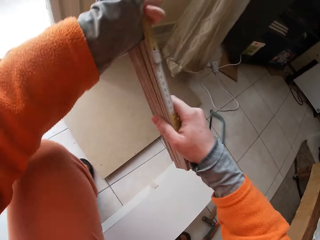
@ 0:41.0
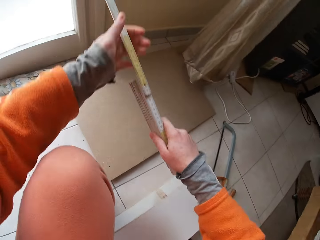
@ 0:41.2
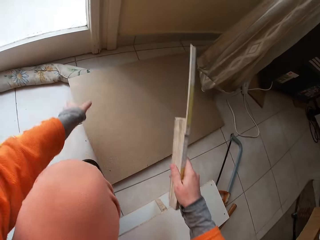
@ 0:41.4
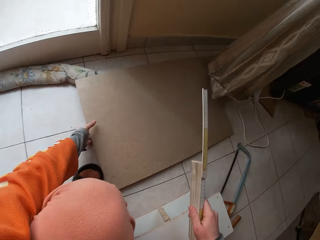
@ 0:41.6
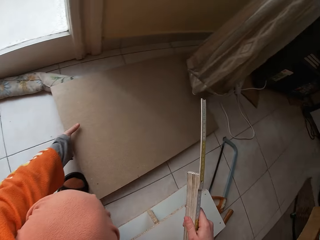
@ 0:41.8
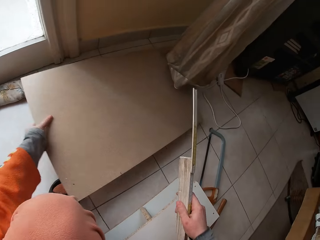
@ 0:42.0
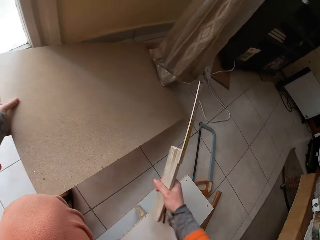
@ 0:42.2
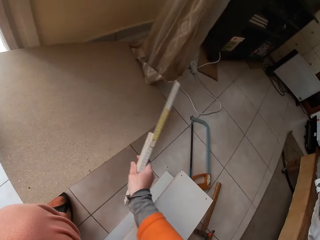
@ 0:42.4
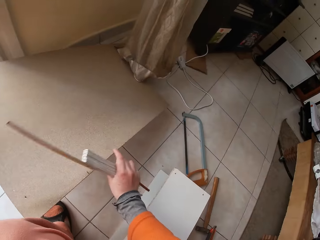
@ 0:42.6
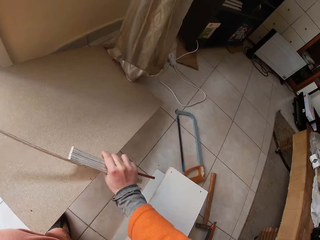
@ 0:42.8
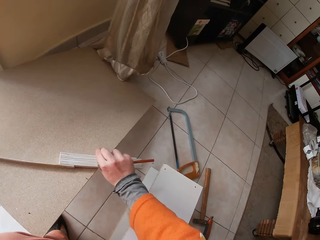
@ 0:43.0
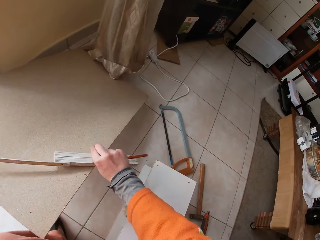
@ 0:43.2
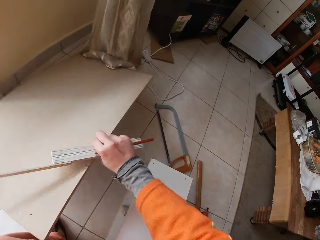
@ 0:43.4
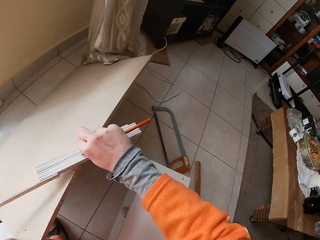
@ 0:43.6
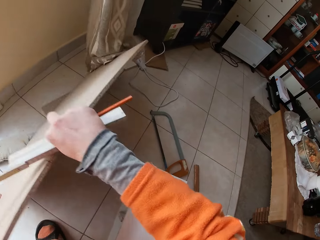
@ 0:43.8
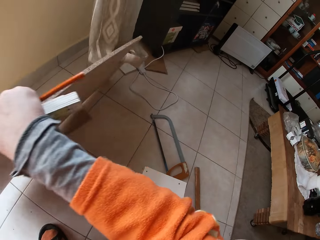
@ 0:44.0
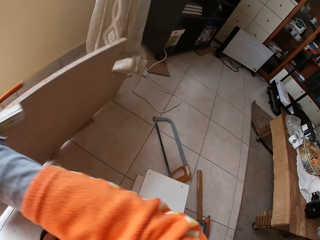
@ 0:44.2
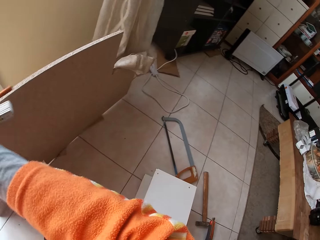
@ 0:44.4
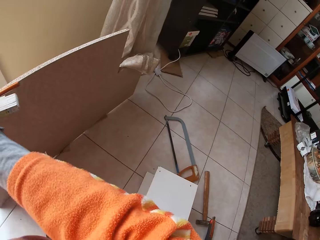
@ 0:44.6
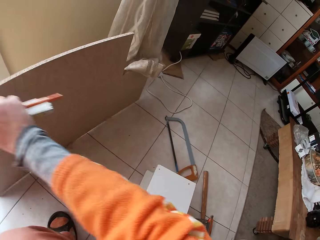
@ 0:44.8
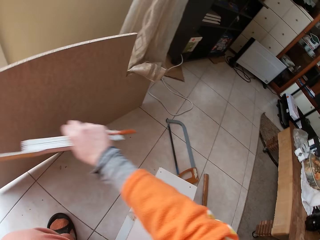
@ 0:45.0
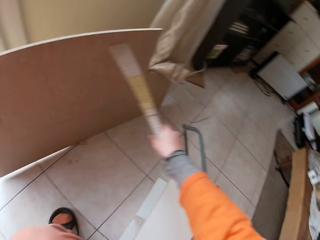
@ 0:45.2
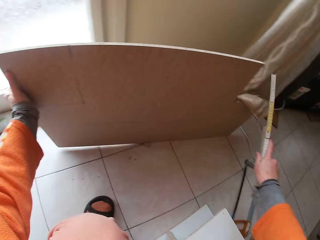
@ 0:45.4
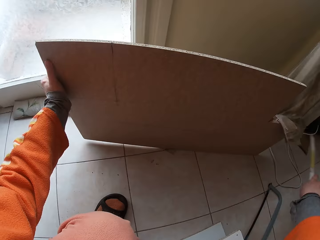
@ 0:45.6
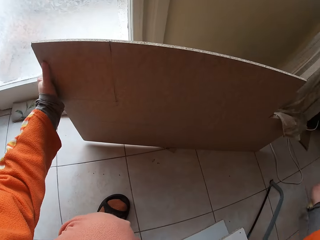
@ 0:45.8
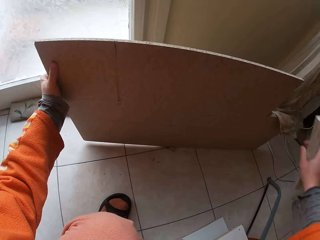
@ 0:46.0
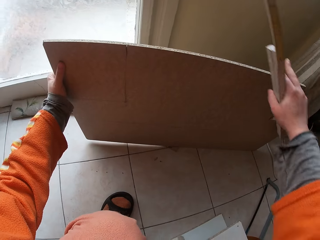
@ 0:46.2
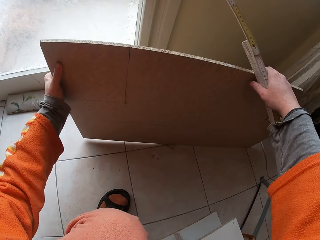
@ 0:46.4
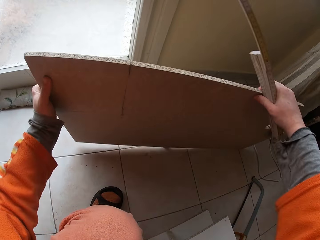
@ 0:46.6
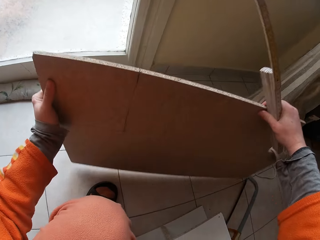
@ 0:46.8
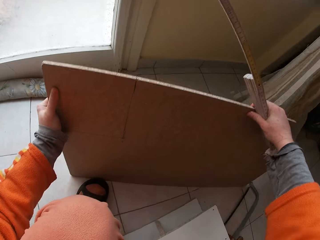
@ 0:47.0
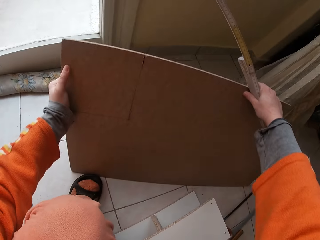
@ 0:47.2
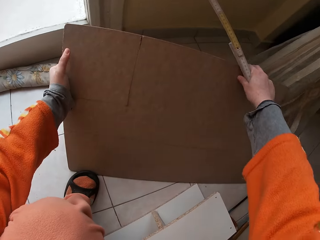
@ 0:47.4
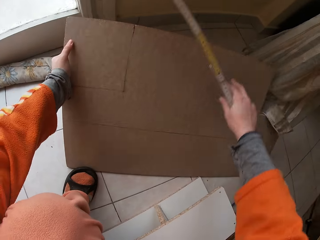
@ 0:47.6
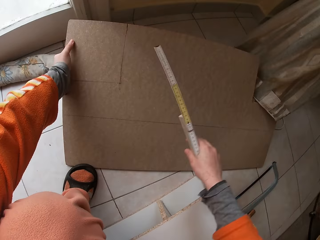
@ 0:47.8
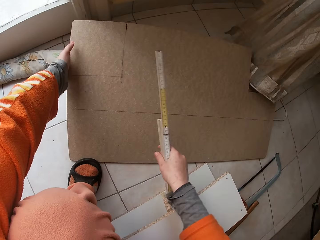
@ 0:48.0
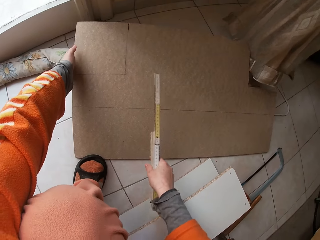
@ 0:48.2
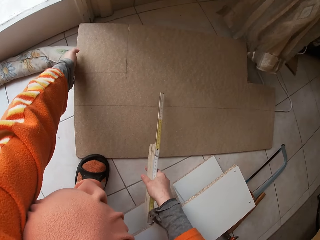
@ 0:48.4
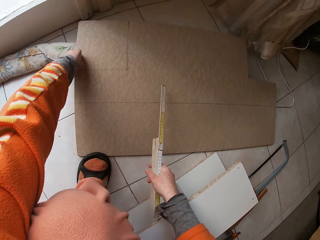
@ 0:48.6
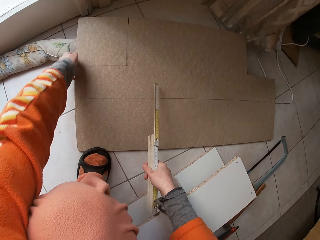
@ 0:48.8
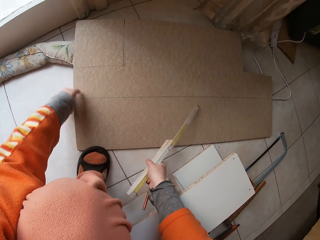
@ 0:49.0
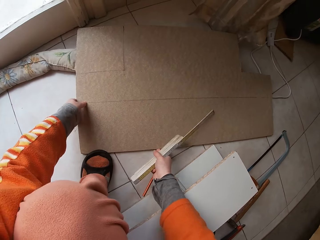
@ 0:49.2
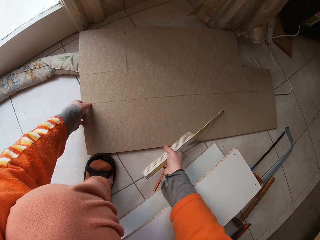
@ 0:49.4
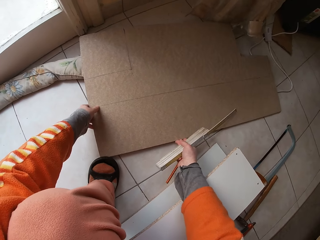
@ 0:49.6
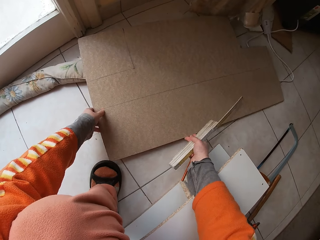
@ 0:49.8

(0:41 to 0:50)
The camera wearer passes the wooden folding rule in his left hand to his right hand. He lifts a wooden plank or plywood on the floor with his left hand. He turns the wooden plank on the floor with his hands. He holds the plywood.

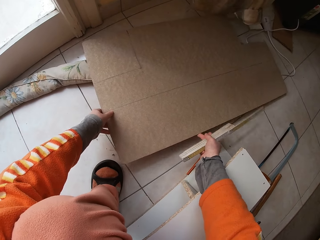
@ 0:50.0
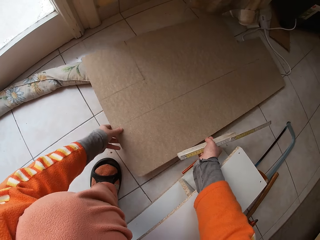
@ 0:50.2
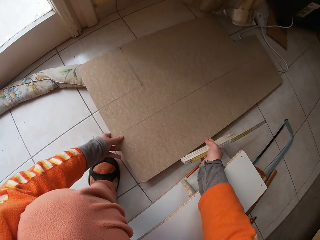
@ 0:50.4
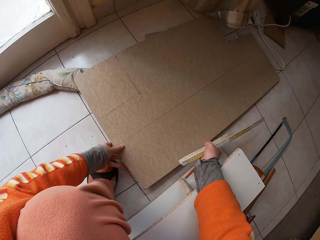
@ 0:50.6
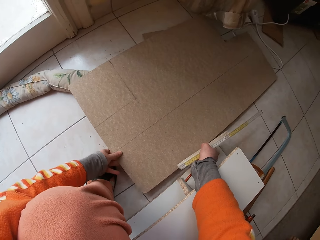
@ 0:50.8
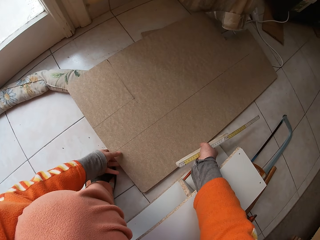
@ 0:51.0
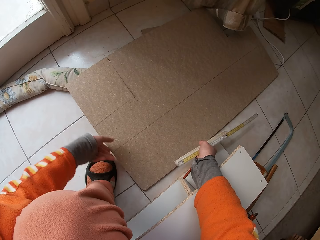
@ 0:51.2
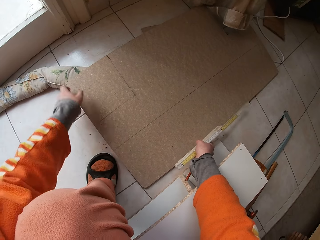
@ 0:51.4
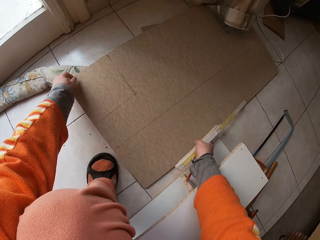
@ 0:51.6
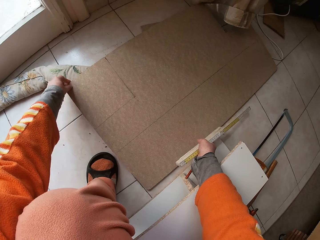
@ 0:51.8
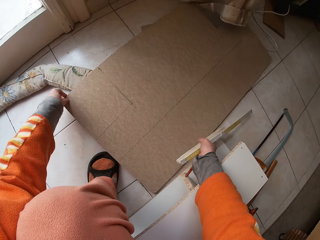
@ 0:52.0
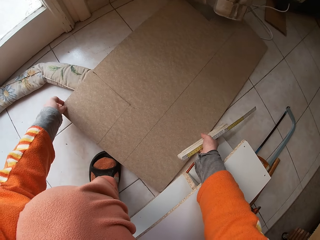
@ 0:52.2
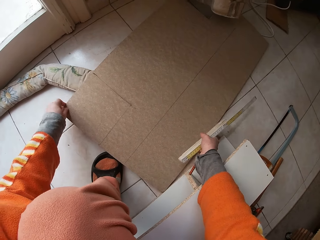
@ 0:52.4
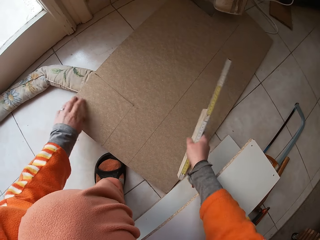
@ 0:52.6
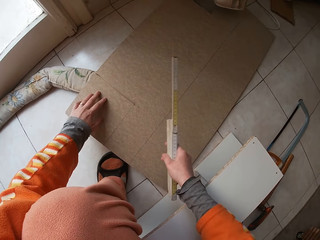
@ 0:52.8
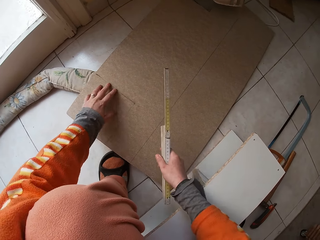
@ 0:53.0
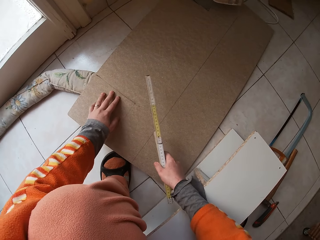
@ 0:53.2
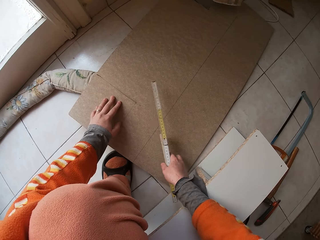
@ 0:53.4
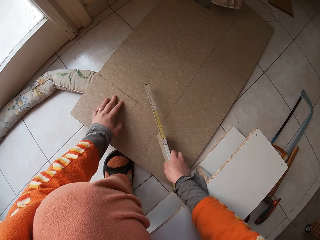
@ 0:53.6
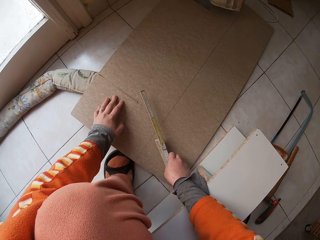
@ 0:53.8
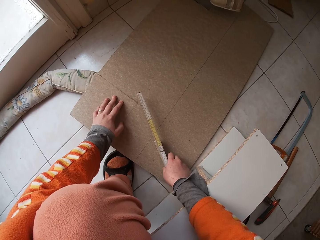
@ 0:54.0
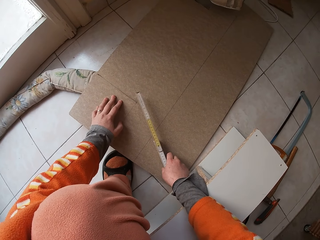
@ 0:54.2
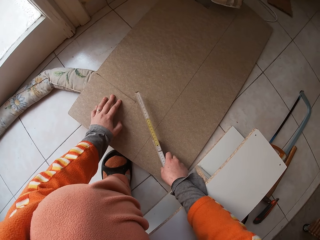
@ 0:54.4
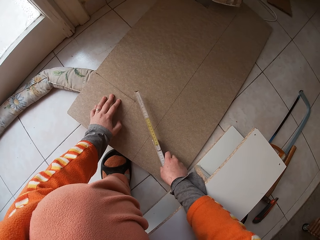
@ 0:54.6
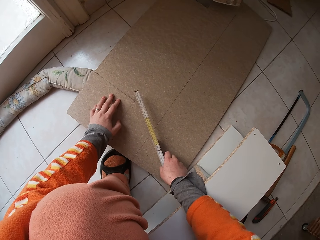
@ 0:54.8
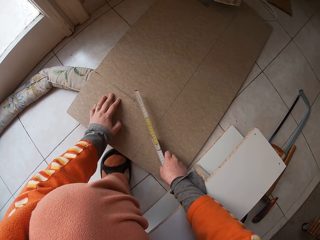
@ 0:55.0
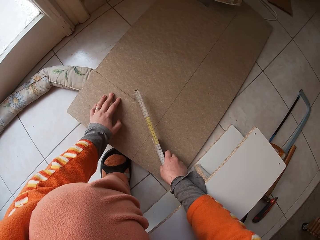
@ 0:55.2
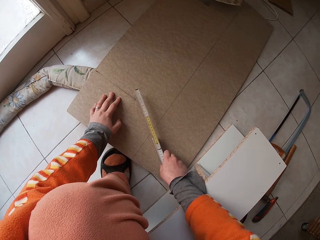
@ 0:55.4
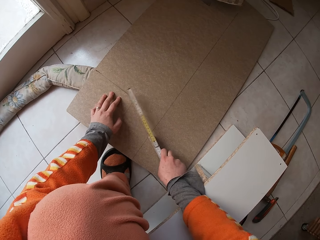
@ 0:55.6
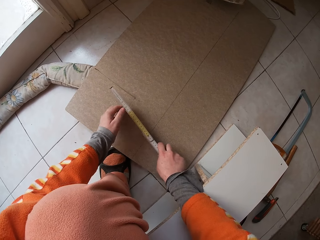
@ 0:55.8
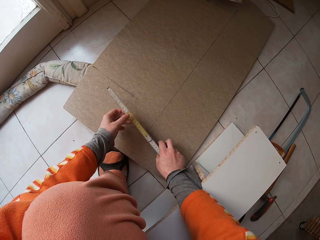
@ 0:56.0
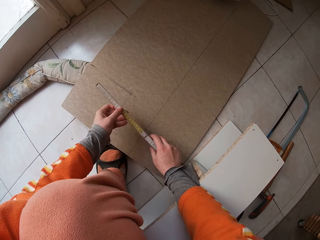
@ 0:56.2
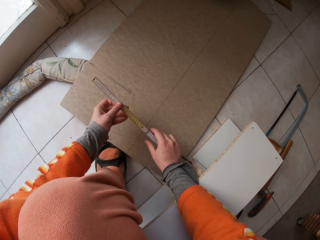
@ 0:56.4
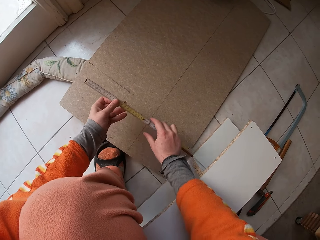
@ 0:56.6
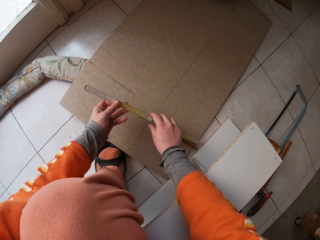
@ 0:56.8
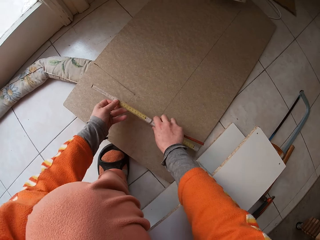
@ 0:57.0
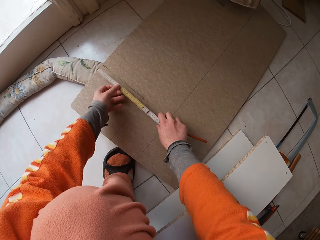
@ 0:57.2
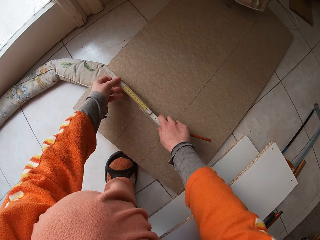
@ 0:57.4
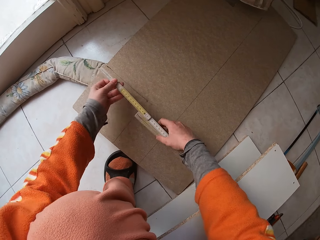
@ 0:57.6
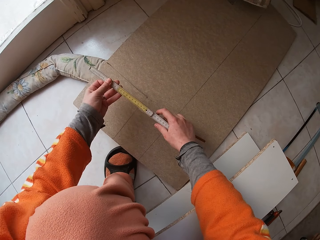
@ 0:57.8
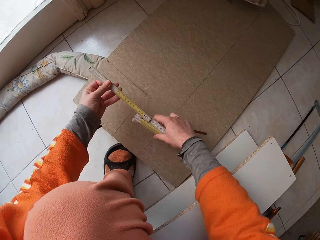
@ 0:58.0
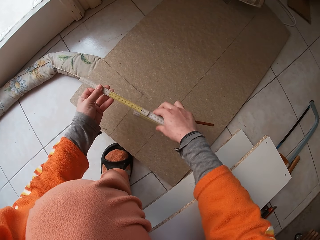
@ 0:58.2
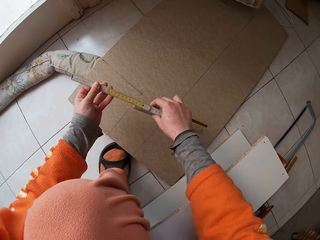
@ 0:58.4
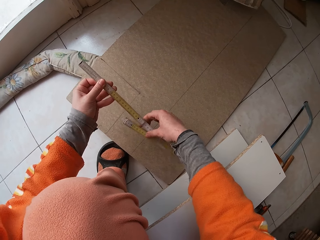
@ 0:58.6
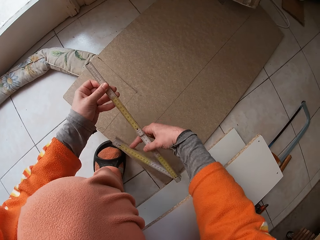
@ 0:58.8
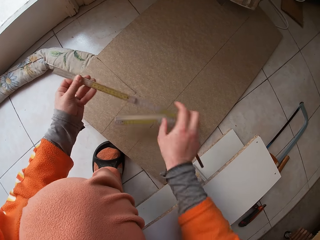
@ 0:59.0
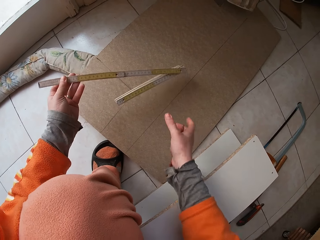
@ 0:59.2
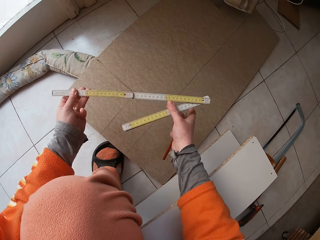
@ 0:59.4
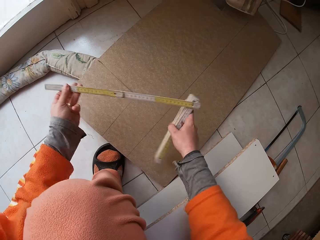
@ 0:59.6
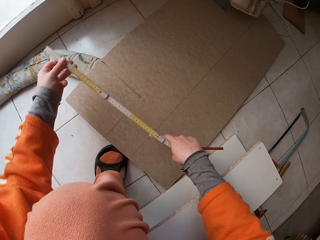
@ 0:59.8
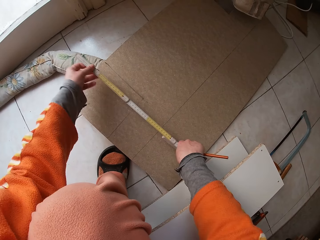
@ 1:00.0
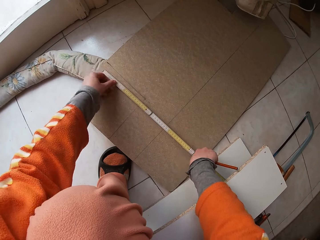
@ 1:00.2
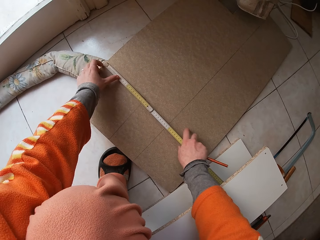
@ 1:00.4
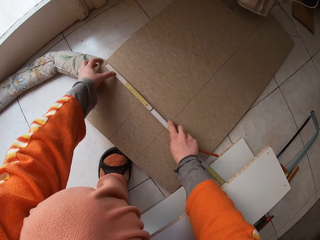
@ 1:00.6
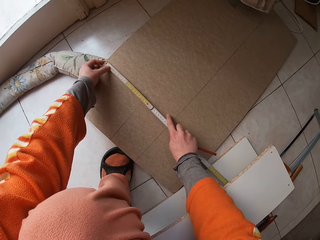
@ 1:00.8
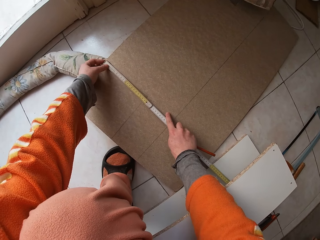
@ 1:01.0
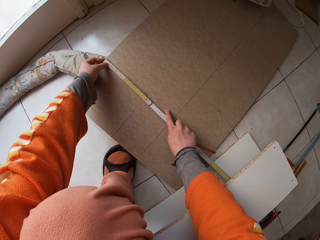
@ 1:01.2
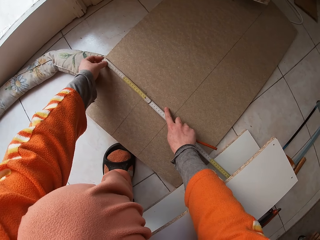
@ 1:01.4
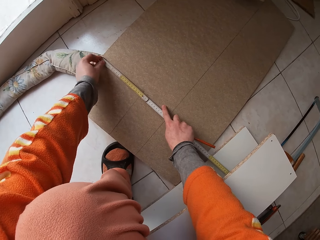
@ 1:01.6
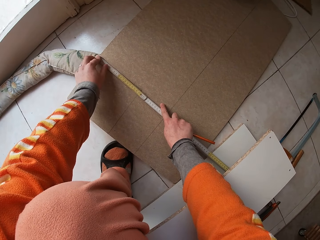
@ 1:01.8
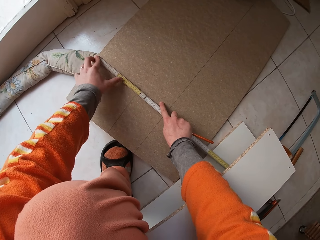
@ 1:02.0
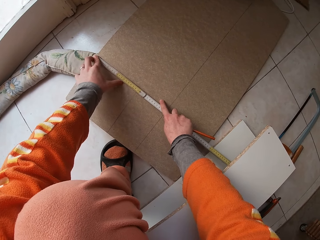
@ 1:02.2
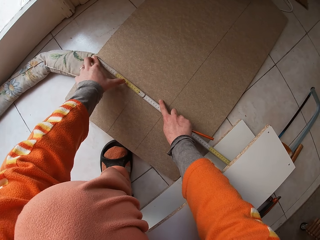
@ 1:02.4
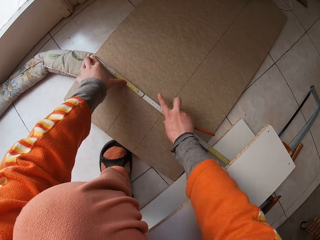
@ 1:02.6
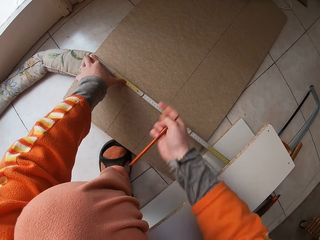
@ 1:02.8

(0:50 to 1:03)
The camera wearer lays the plywood. He drops the wooden folding rule in his right hand on the wooden plank. He lays both hands on the plywood. He unfolds the wooden folding rule with his hands. He uses the tape measure on the plywood and adjusts the tape measure. He places the wooden folding rule on the wooden plank with both hands. He holds the wooden folding rule on the wooden plank with his left hand.
